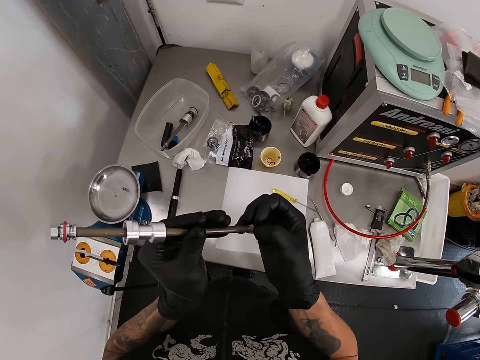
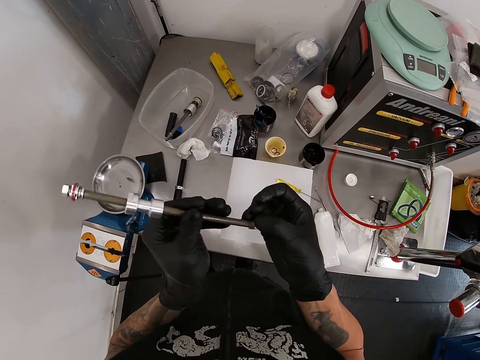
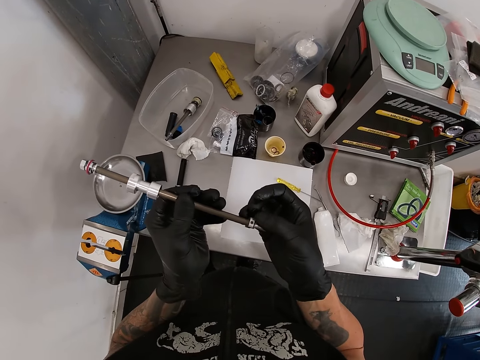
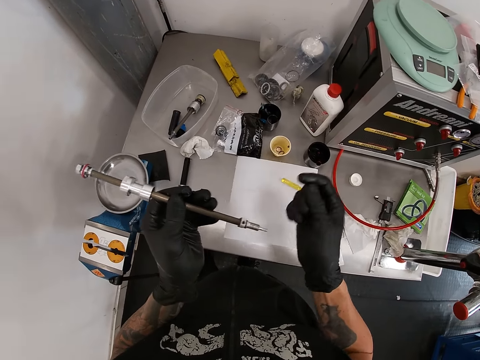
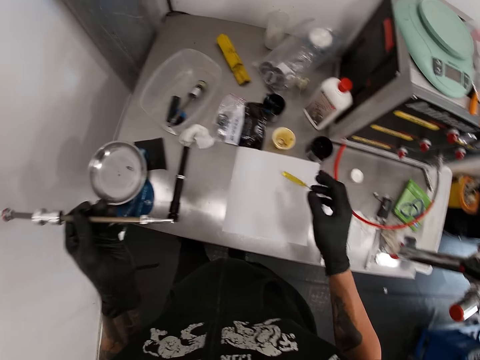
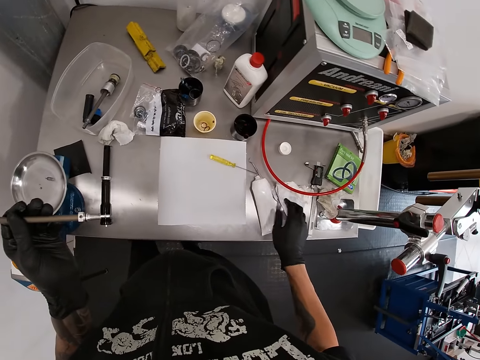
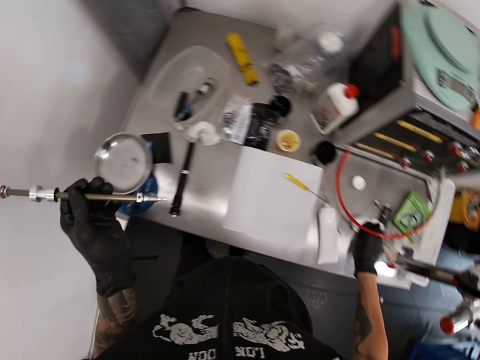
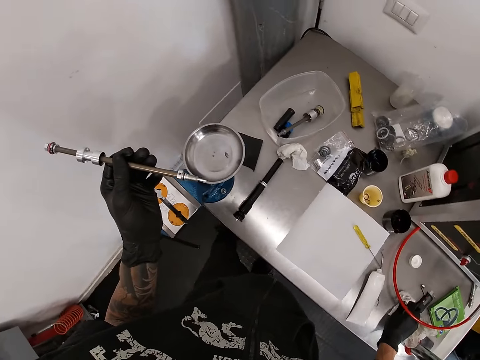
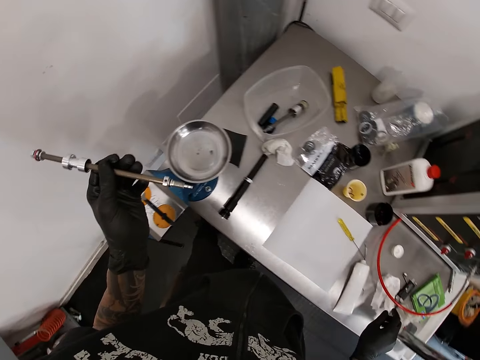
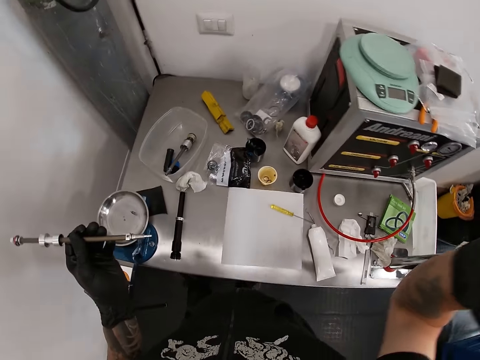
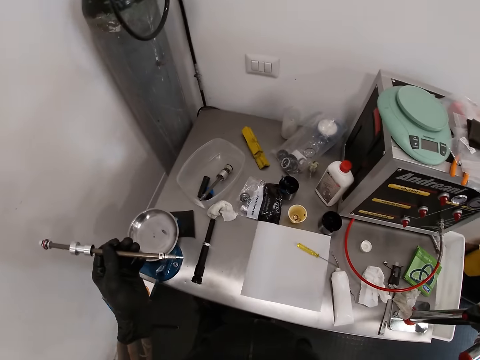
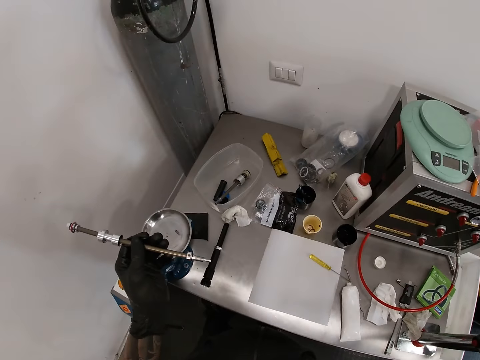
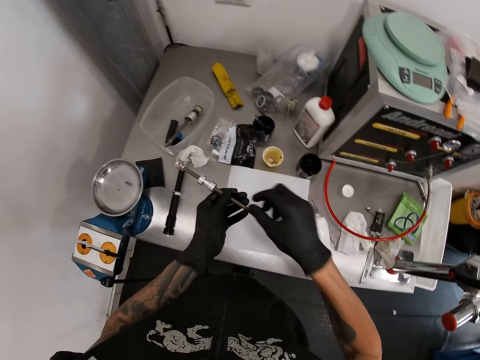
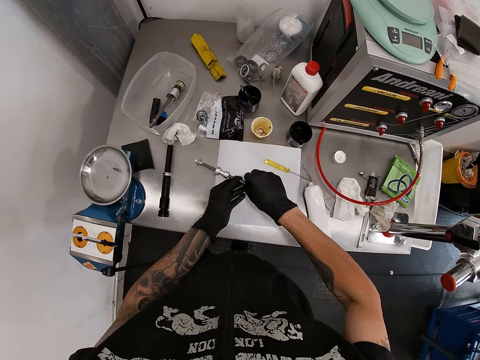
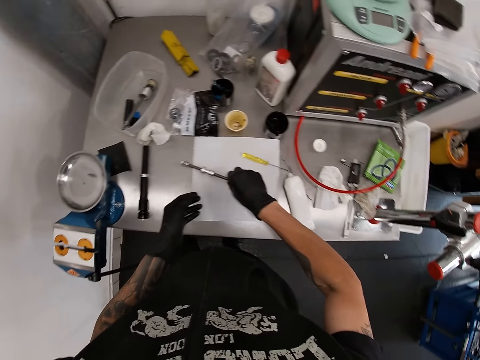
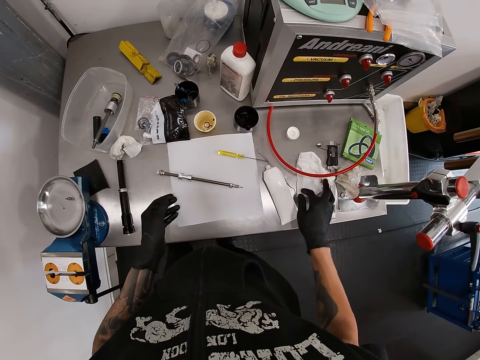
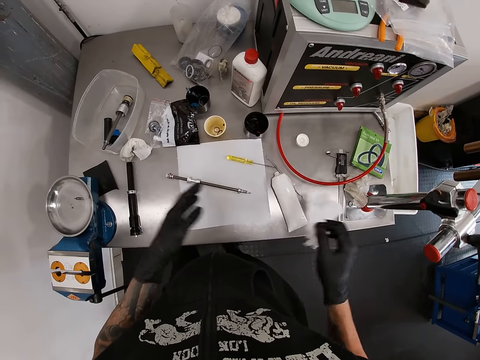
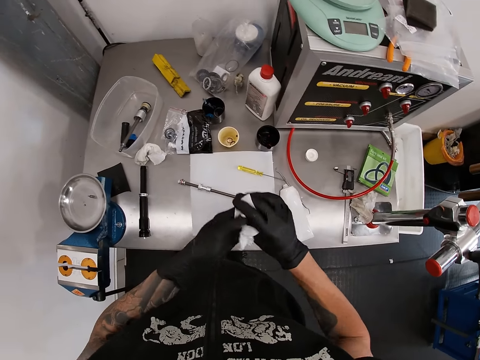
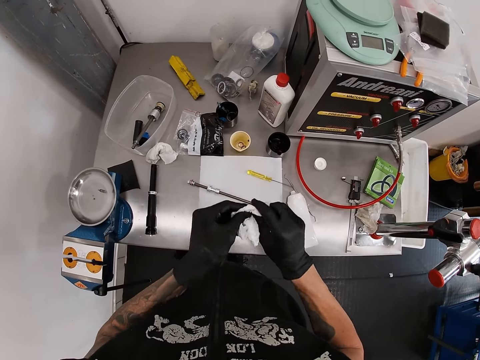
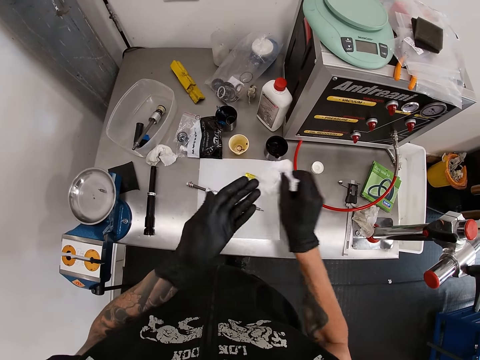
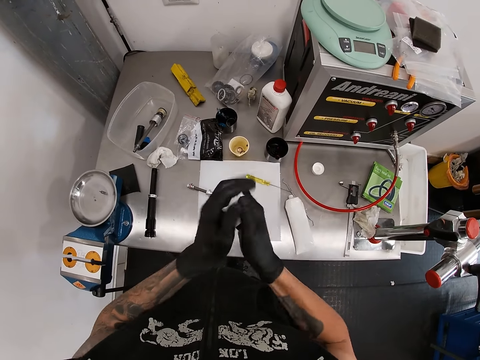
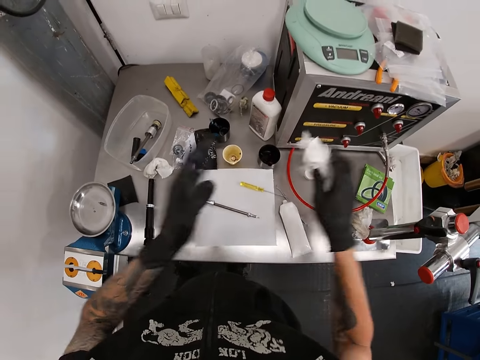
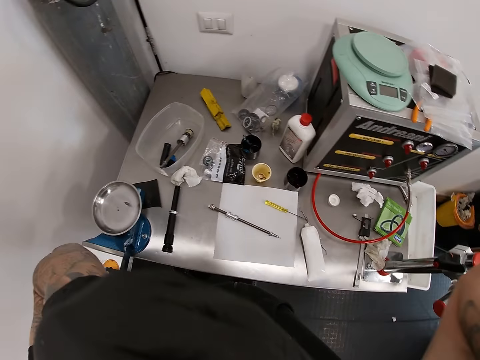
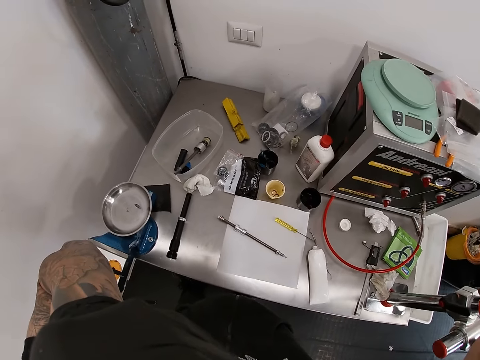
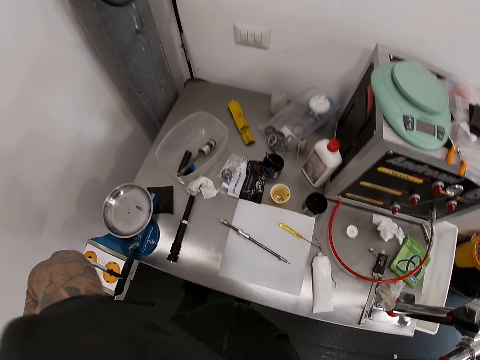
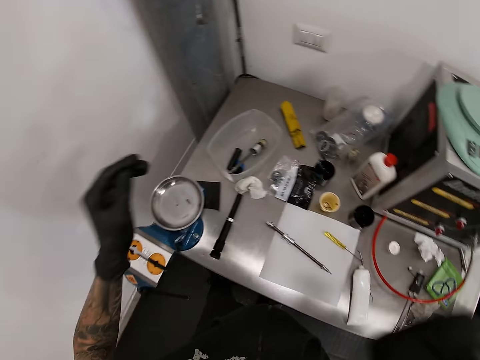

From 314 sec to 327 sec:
The camera wearer touches the anti-seize lube with his right hand. He rubs his right hand on the tissue on the table. He touches the serviette. He raises his right hand. He moves the hand to the face. He drops the suspension shock pump on the tissue with both hands. He picks up the tissue with his right hand. He cleans both his hands against the tissue. He drops the tissue on the table with his left hand. He raises both hands. He moves the hand to the camera.

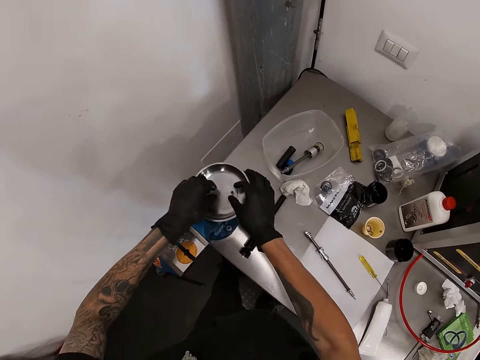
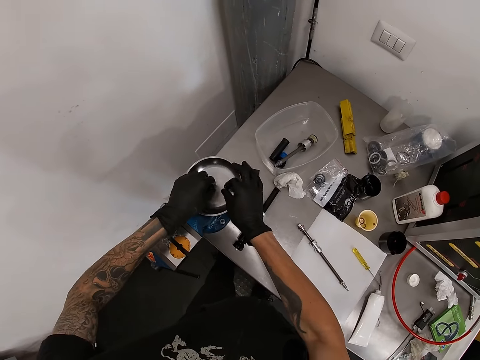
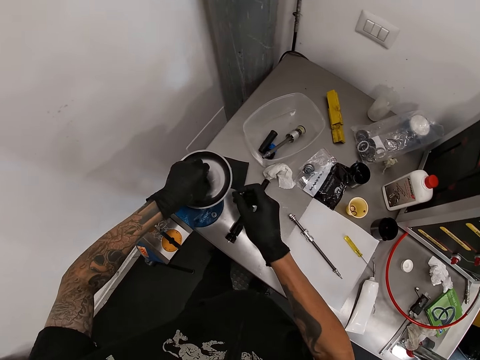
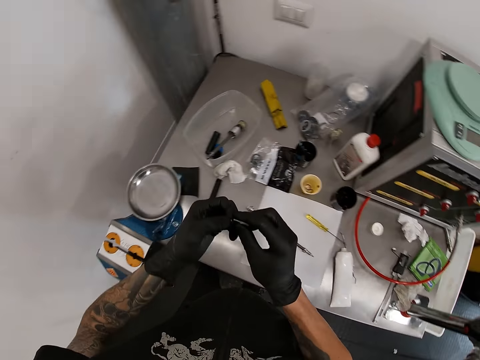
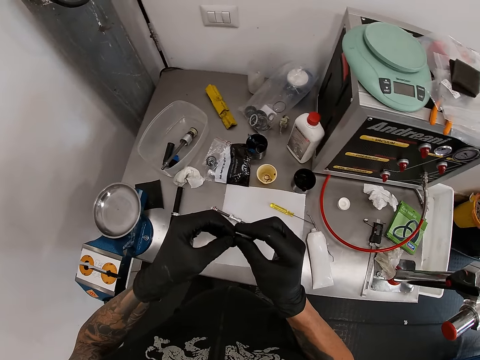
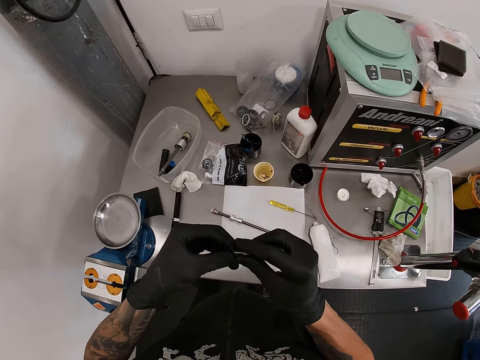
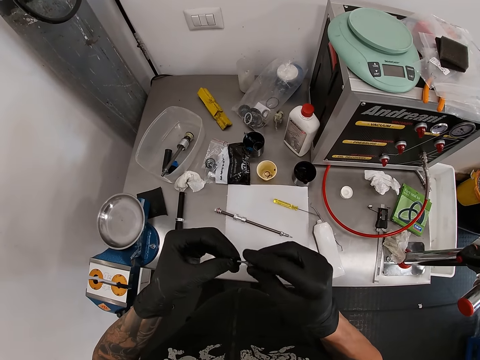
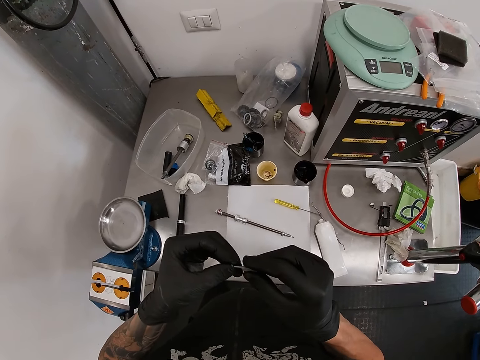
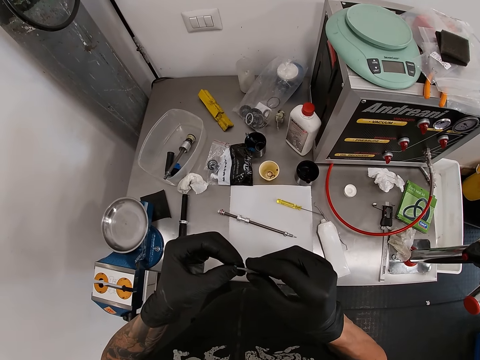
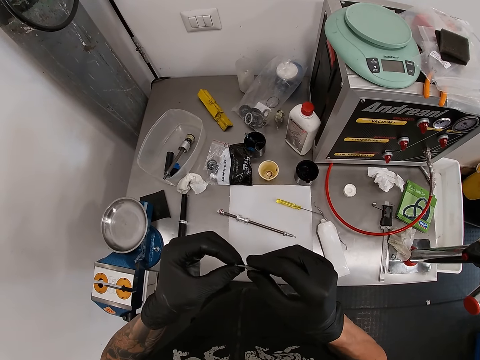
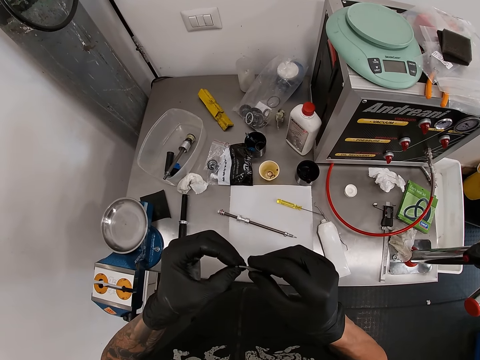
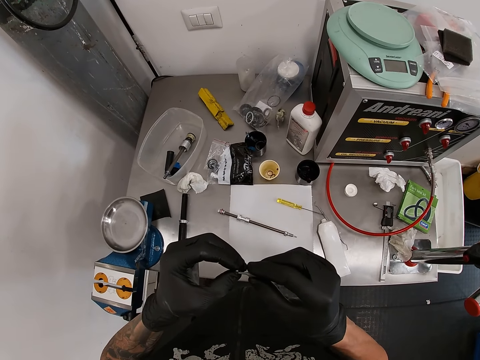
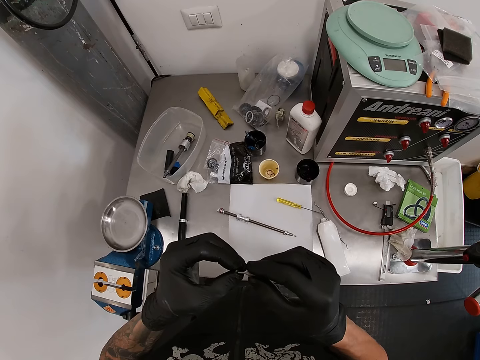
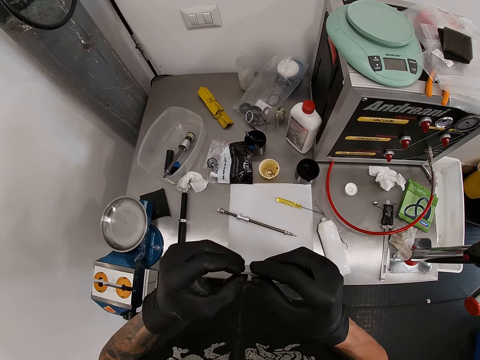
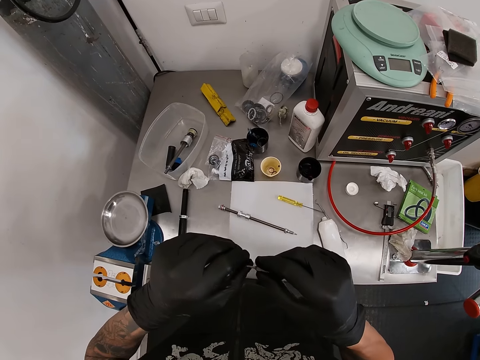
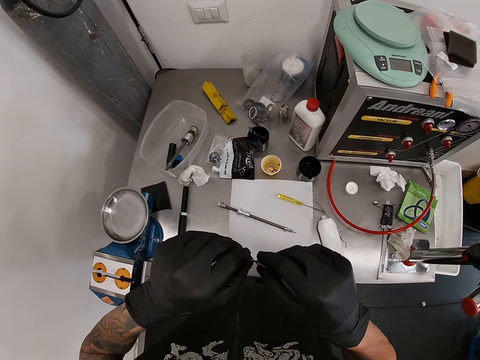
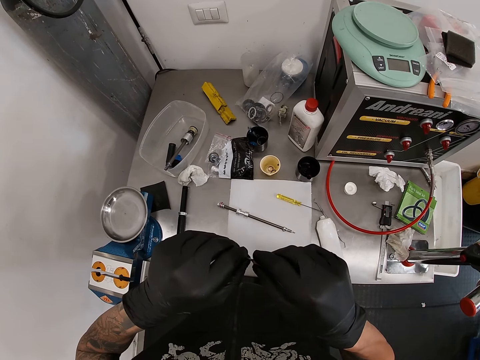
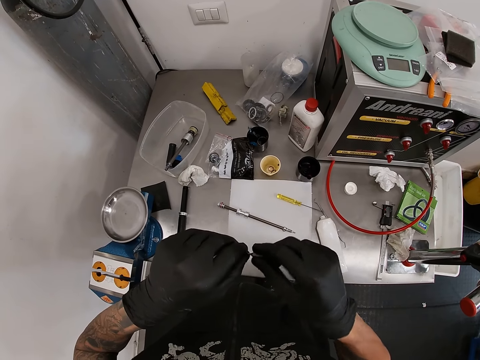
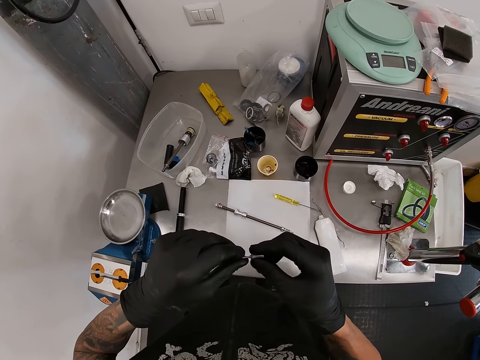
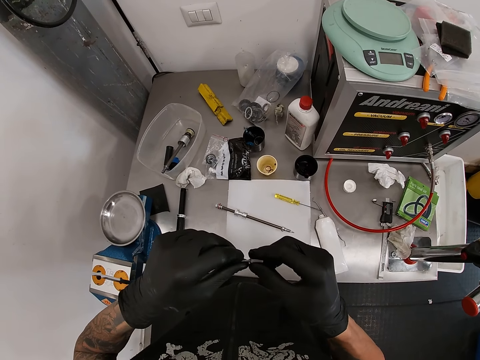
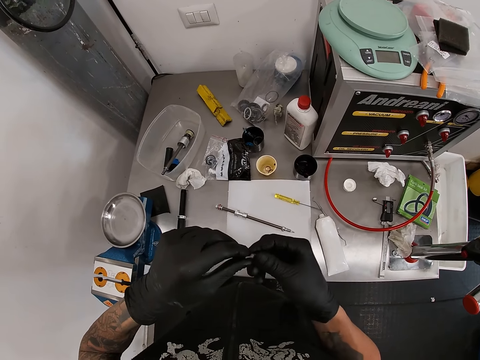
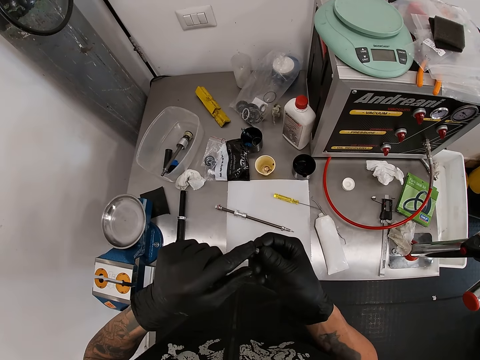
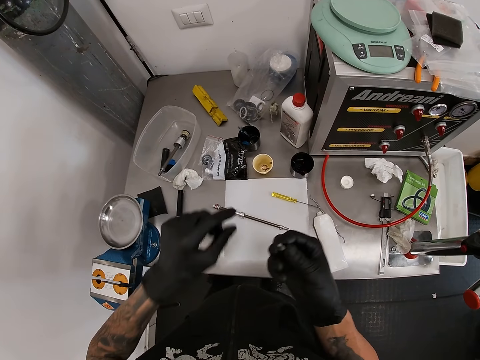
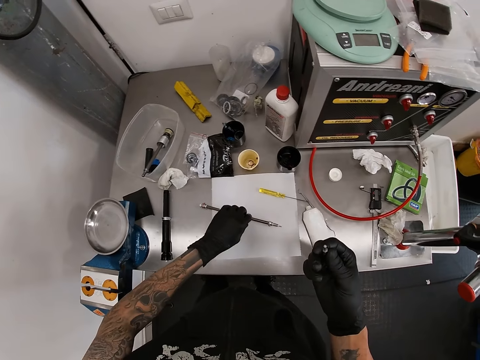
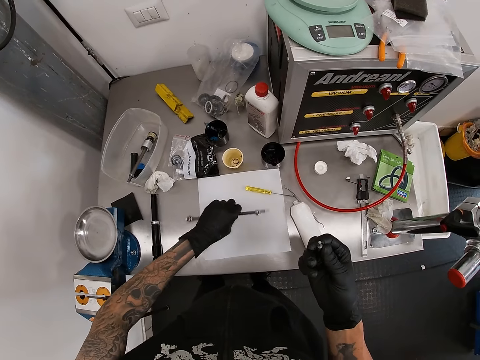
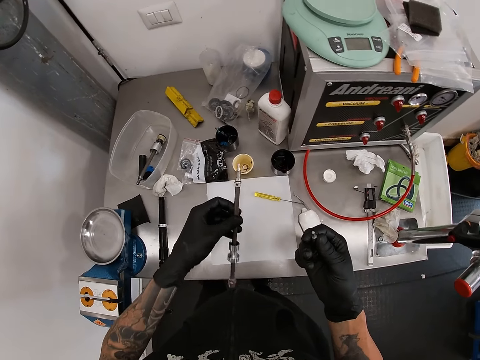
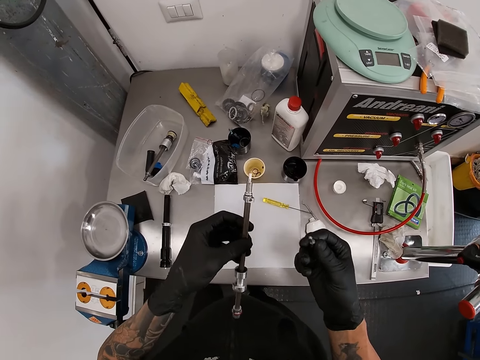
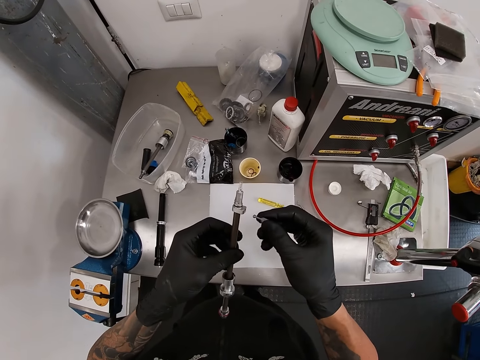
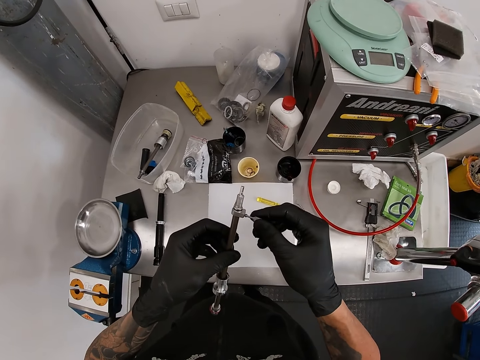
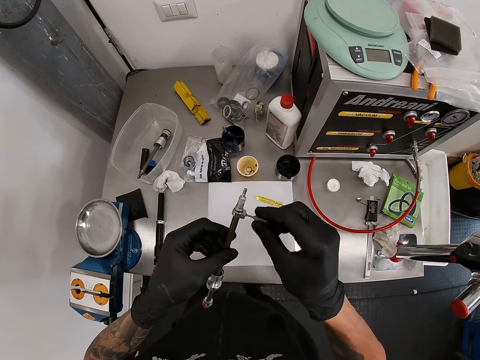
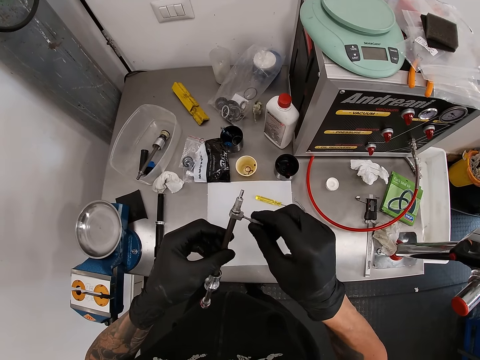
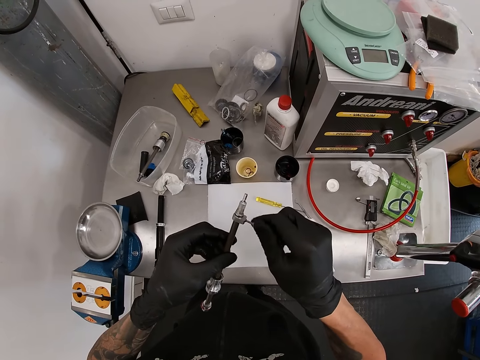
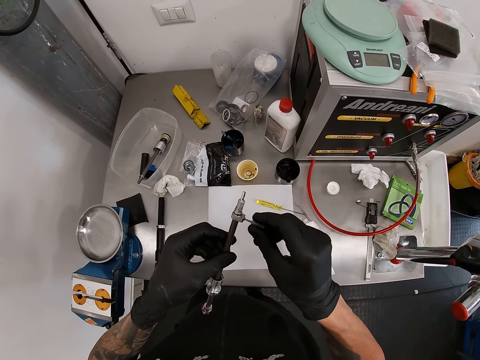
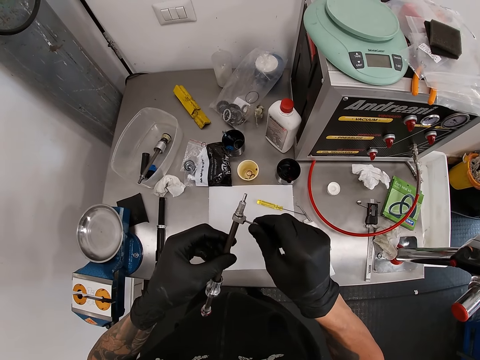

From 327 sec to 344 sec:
The camera wearer picks up screws or nuts from the plate with both hands. He joins the screw with a hook with both hands. He puts the nut on the metal. He picks up the suspension shock pump with his left hand. He screws the hook into the suspension shock pump with his right hand.
